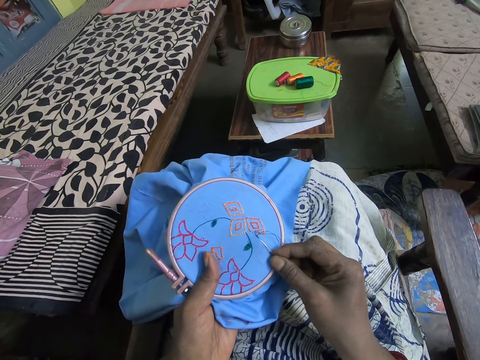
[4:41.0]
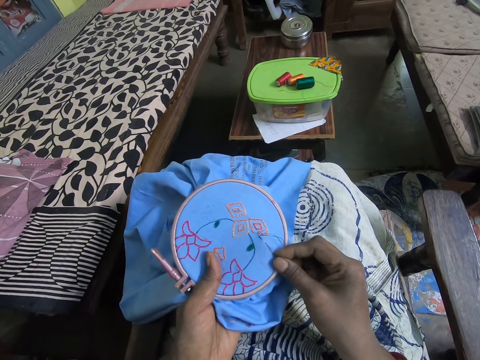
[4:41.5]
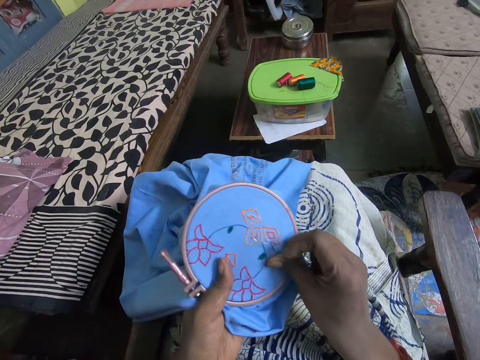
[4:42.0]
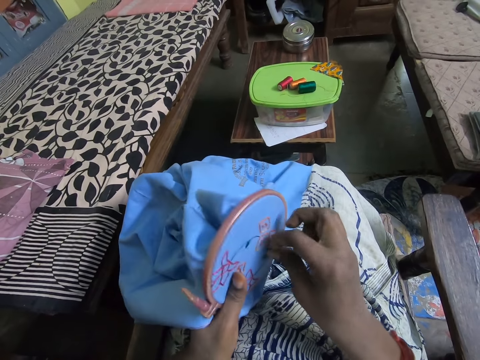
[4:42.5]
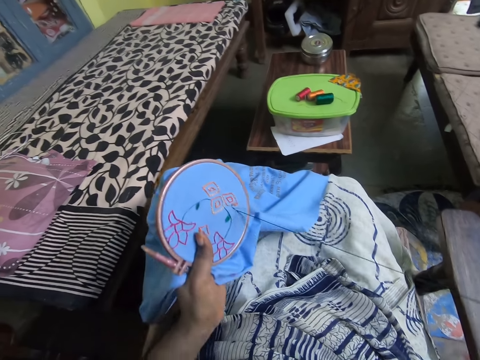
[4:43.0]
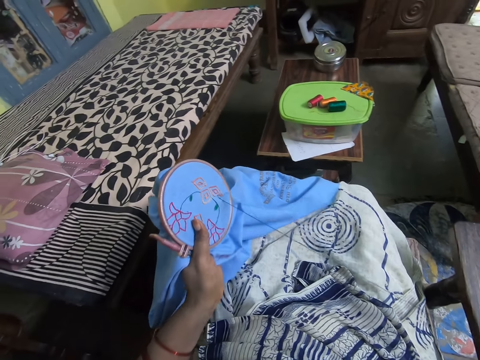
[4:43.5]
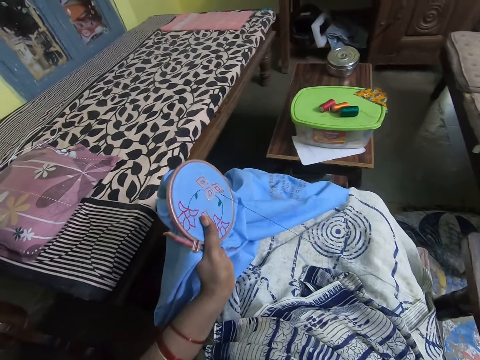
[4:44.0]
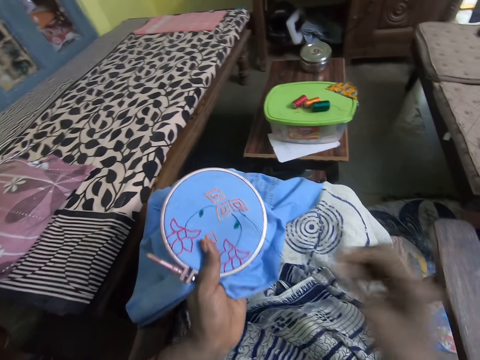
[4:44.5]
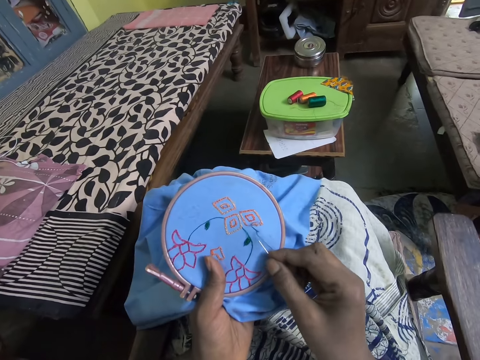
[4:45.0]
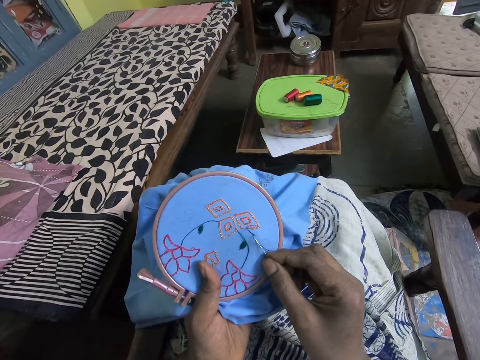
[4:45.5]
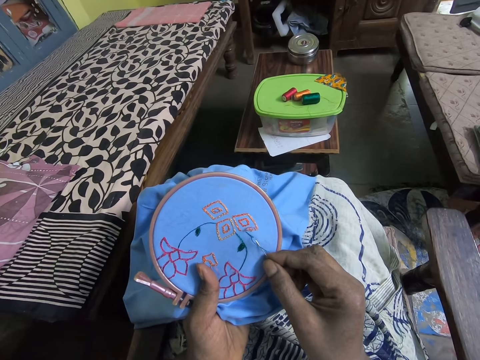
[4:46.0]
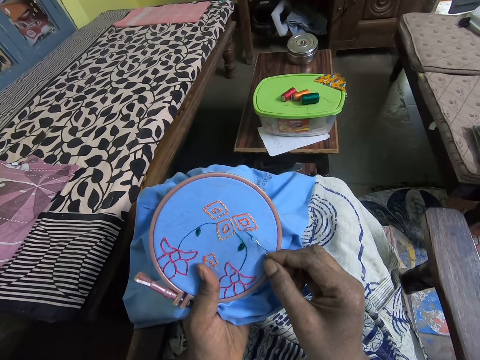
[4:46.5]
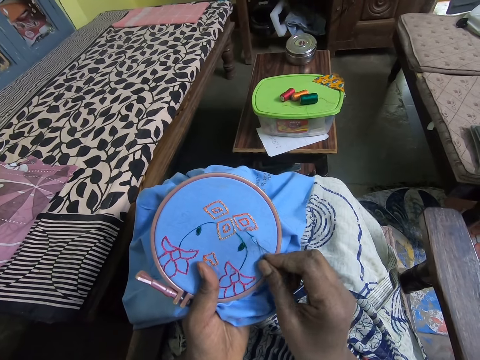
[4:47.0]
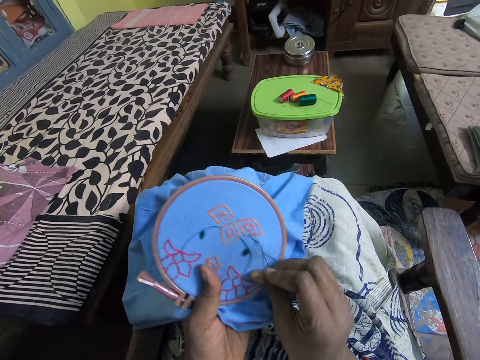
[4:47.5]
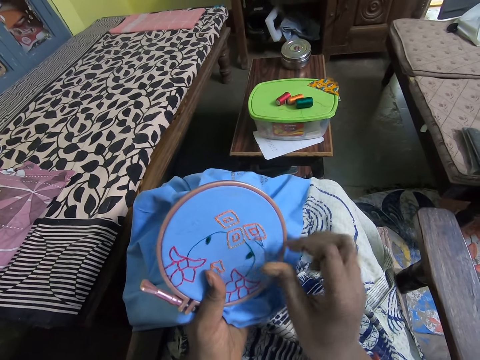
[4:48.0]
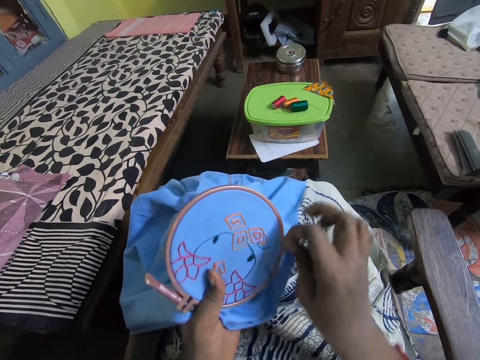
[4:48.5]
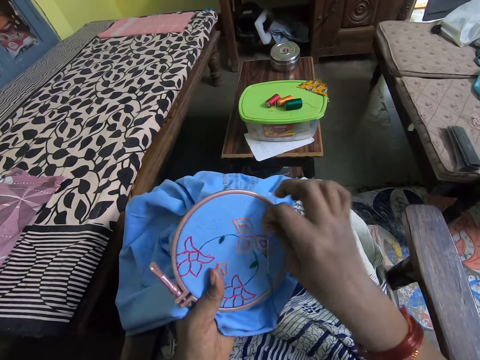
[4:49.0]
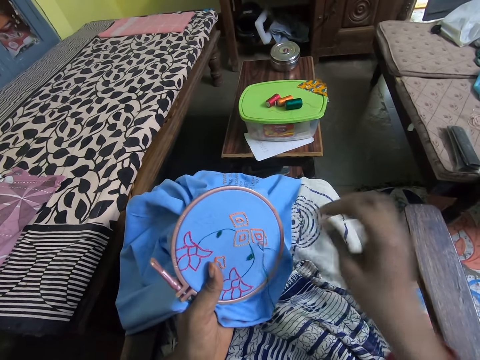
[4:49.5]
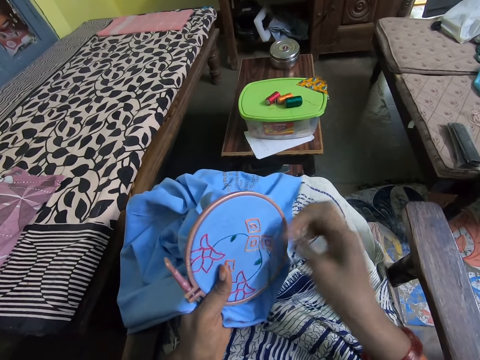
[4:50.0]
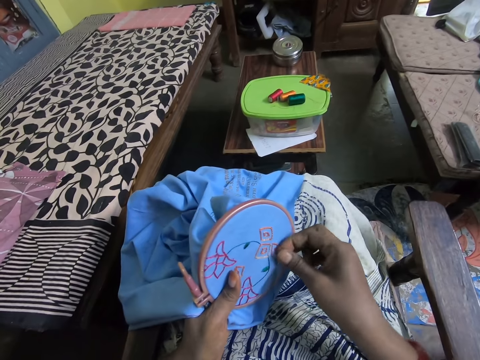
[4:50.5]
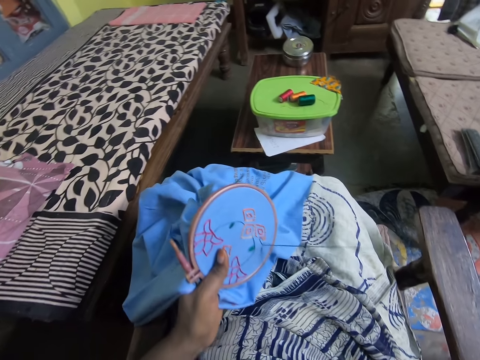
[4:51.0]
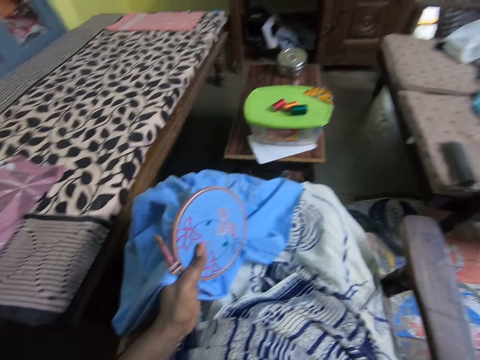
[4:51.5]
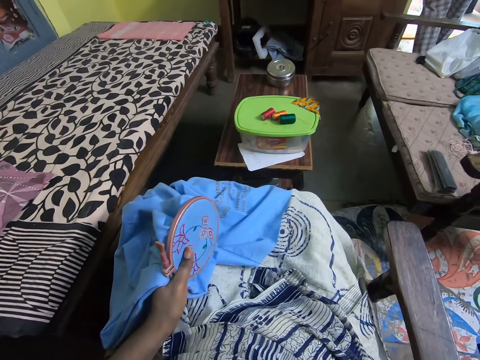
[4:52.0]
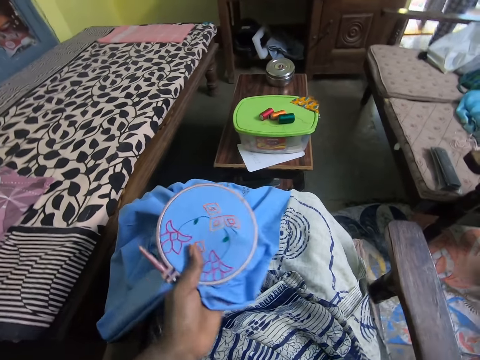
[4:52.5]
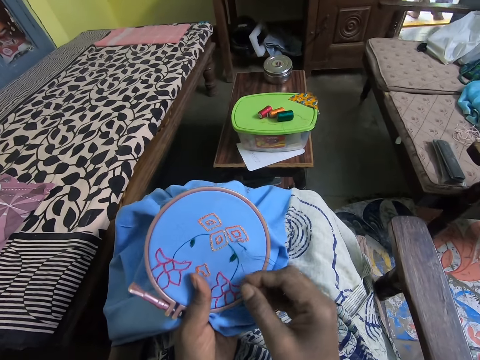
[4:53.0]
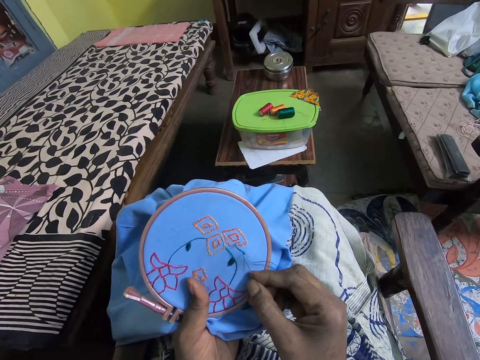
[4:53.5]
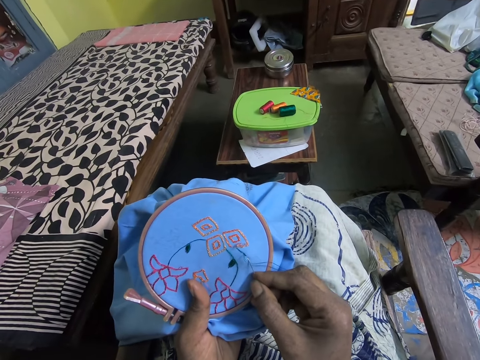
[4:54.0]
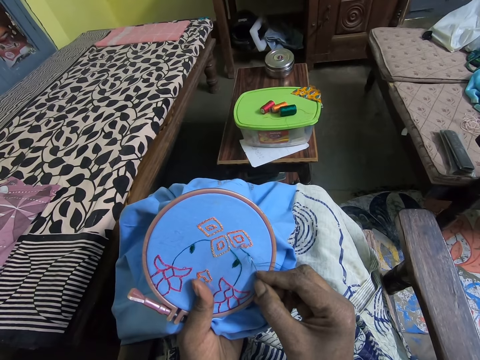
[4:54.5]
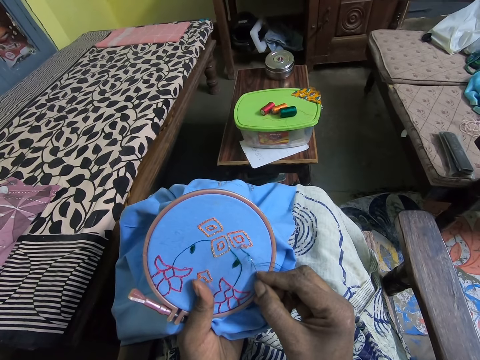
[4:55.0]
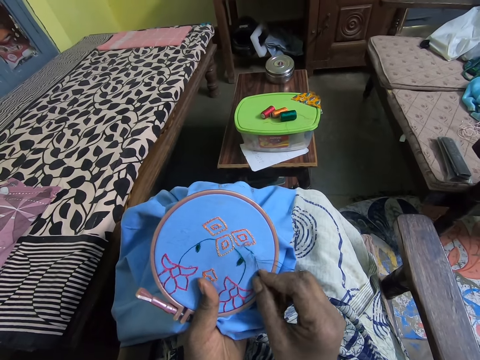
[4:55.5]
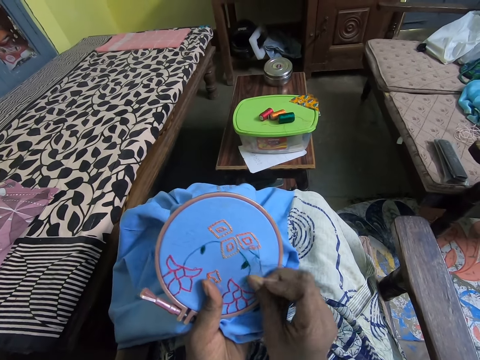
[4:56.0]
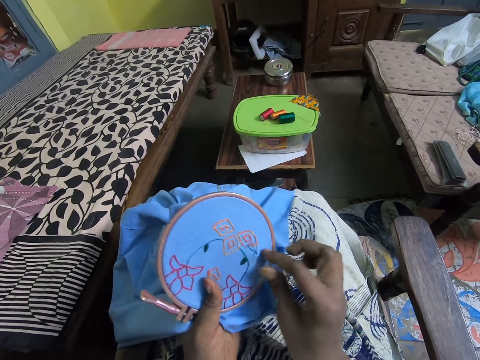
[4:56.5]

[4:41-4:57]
The camera wearer knits with a needle. They stitch the table cloth with the needle. They pull the needle, and pull the yarn. They stitch the table cloth with the needle.

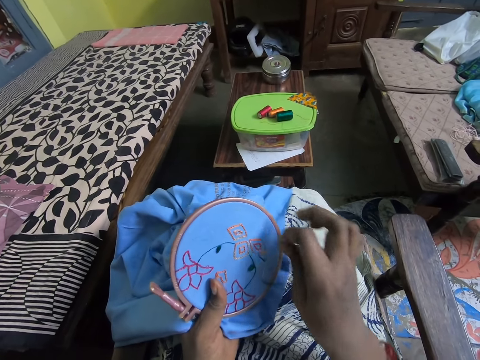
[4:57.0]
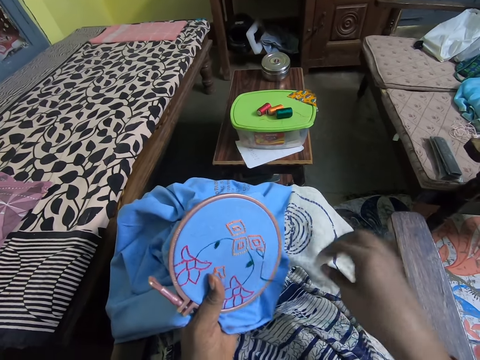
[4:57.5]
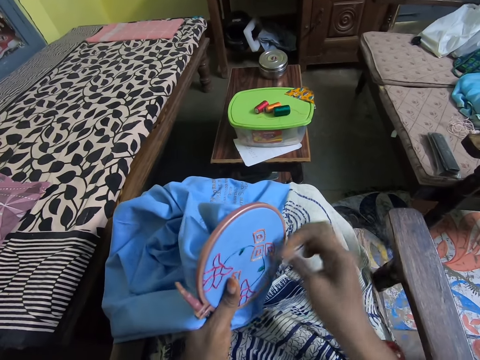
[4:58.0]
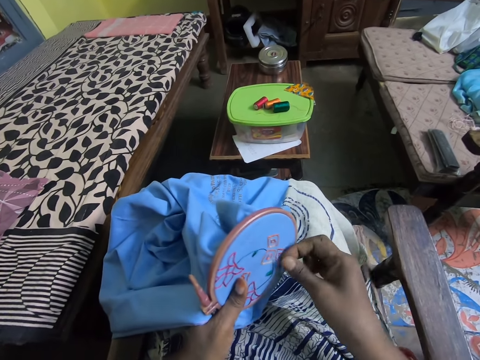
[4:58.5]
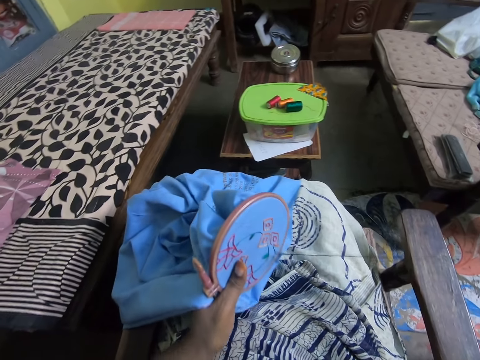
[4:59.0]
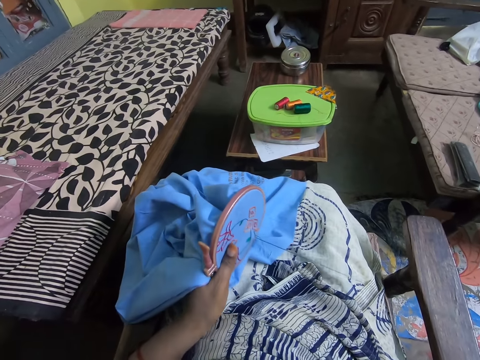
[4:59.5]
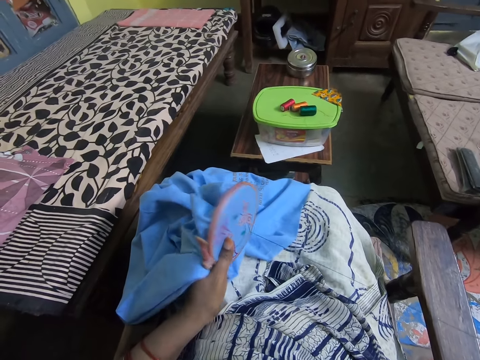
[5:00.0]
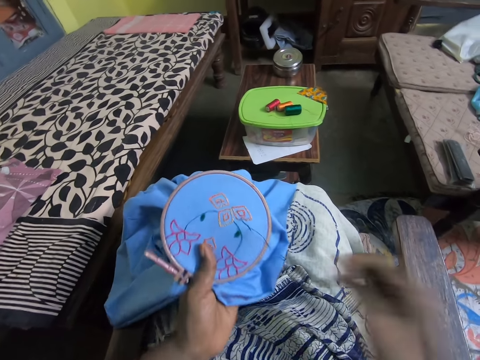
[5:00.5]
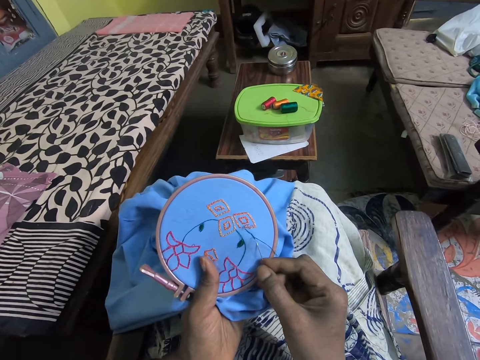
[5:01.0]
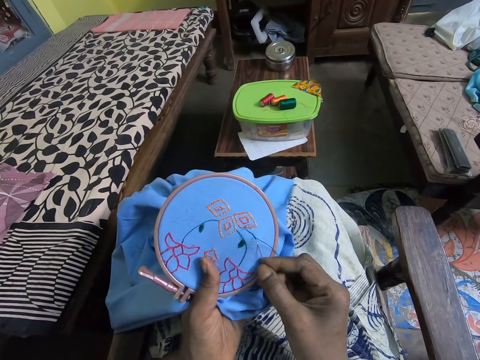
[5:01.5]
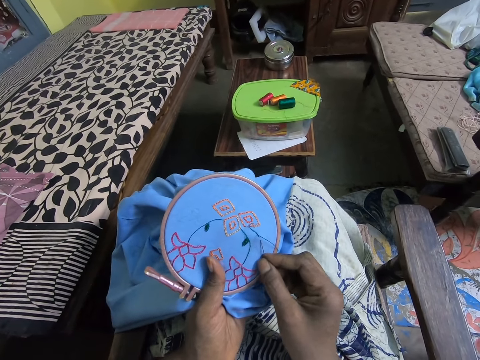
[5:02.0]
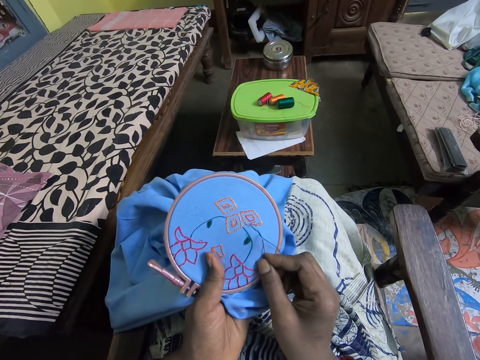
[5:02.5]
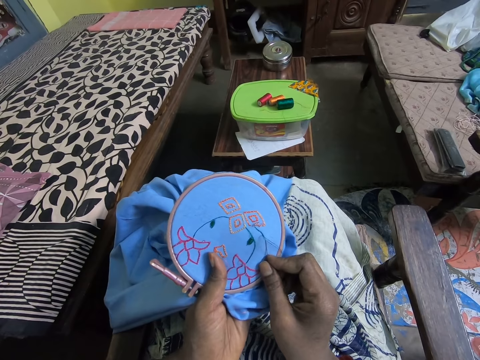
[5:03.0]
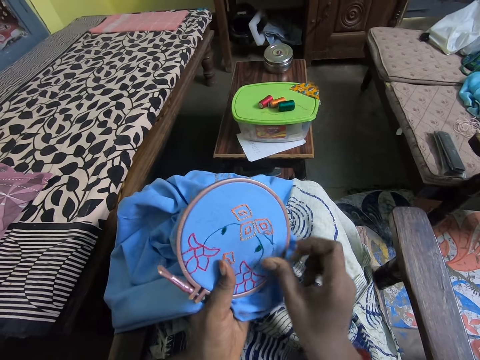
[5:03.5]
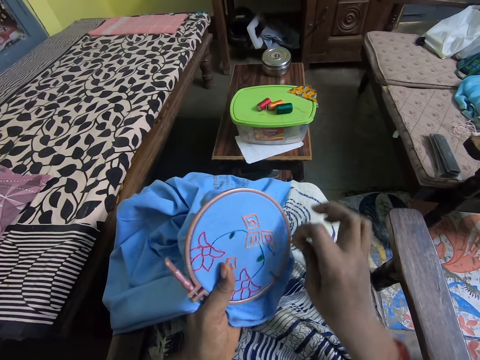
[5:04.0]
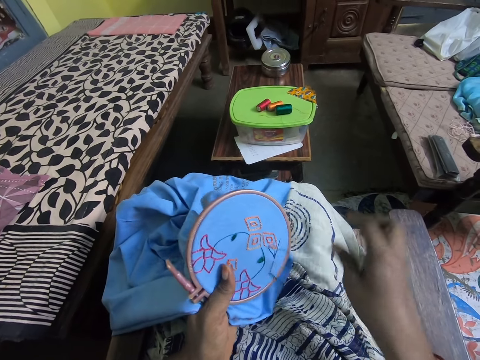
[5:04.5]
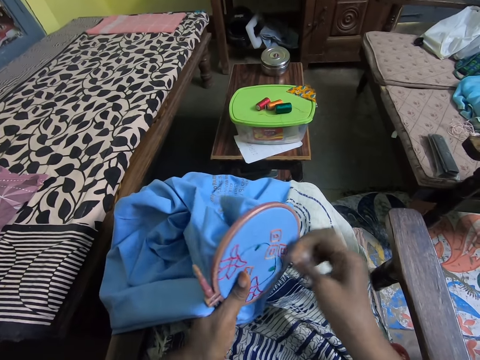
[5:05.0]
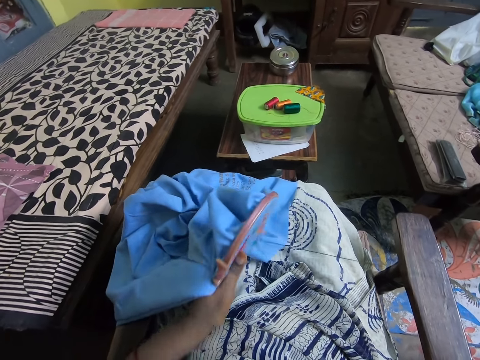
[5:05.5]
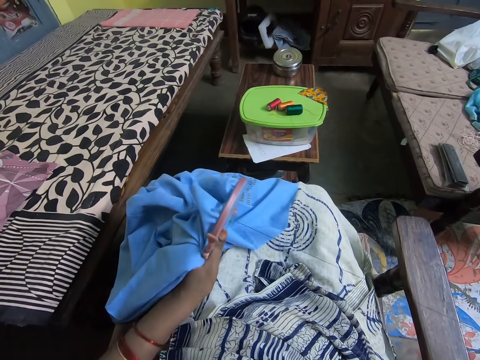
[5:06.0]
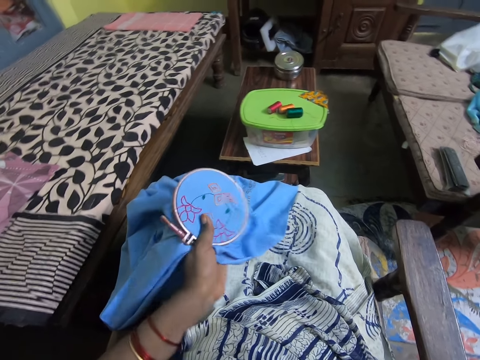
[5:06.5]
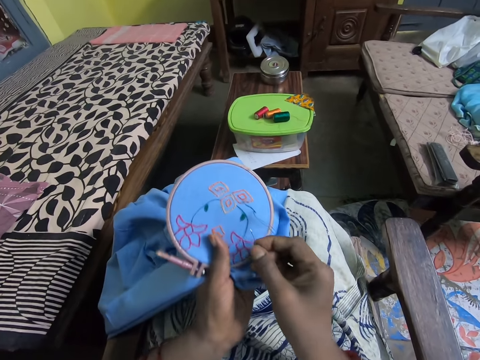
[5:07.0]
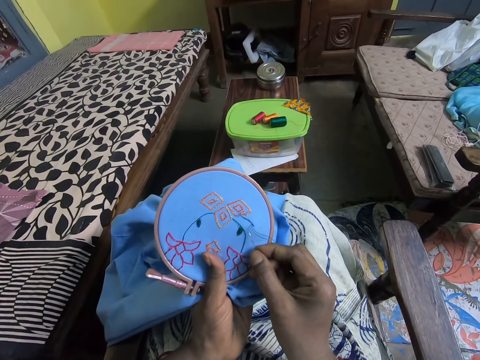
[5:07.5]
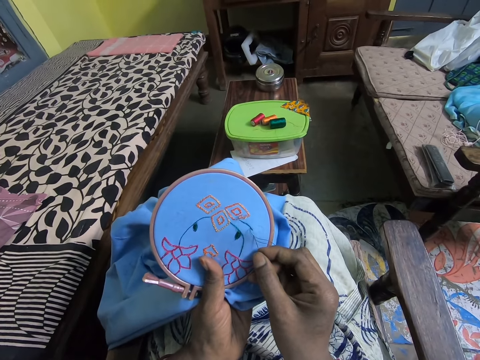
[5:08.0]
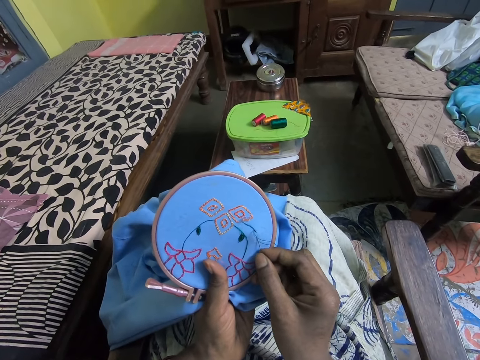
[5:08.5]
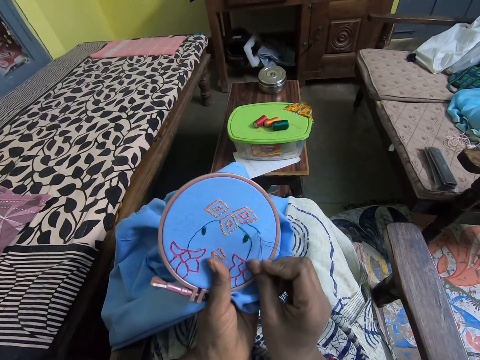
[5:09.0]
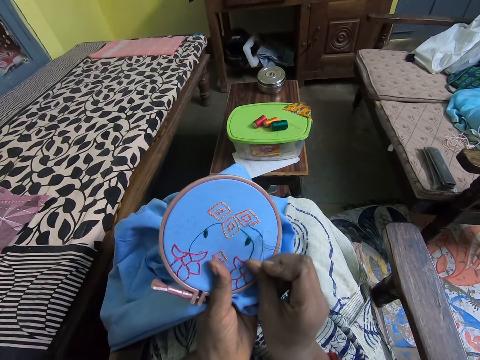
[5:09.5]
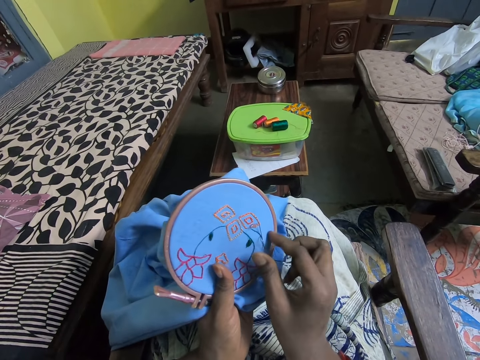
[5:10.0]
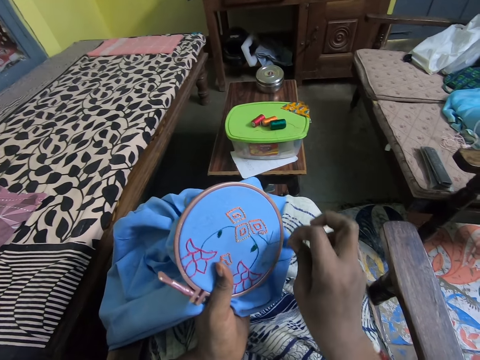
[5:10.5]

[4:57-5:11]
The camera wearer pulls the yarn and pulls the needle. They stitch the table cloth with the needle. They pull the yarn and pull the needle. They stitch the table cloth with the needle.
